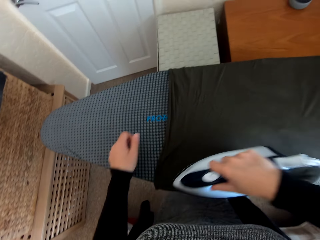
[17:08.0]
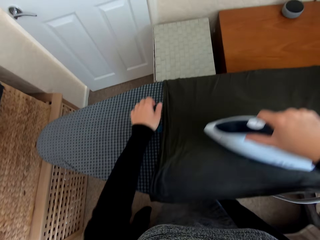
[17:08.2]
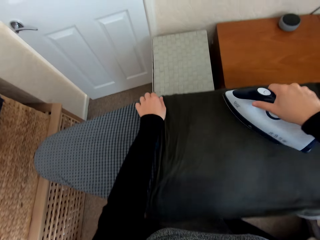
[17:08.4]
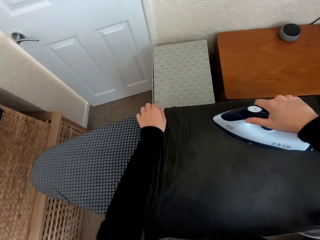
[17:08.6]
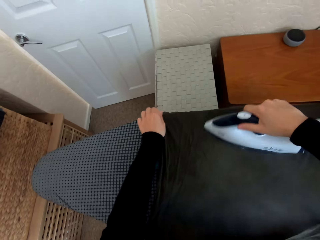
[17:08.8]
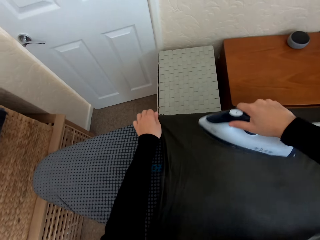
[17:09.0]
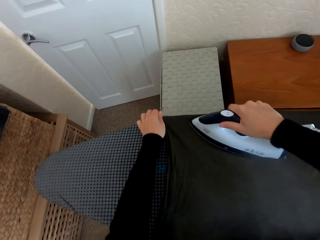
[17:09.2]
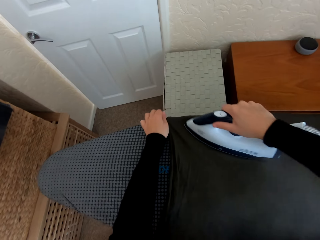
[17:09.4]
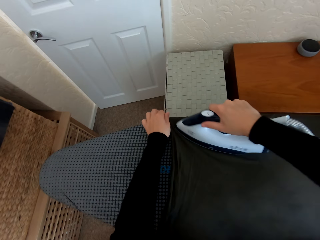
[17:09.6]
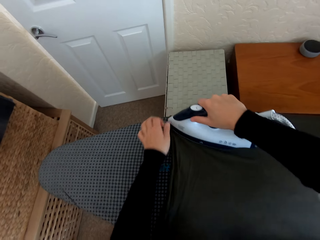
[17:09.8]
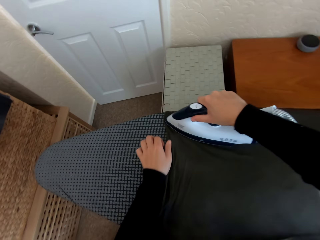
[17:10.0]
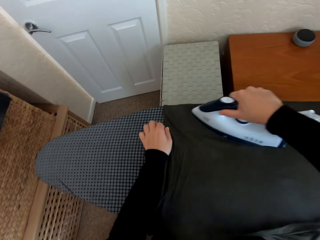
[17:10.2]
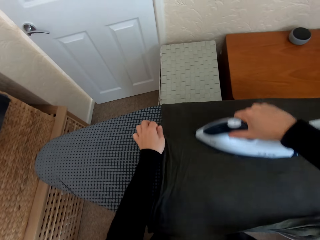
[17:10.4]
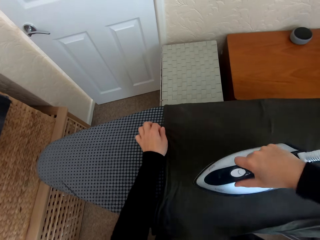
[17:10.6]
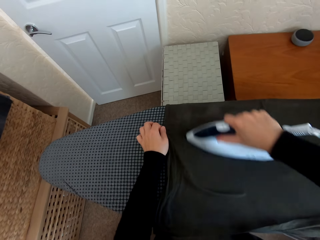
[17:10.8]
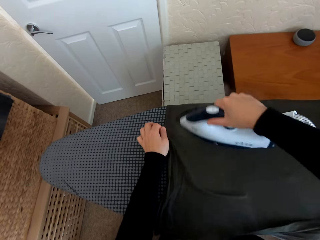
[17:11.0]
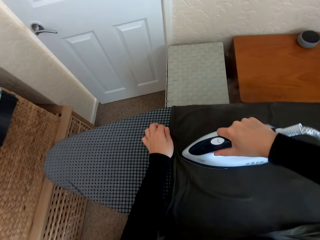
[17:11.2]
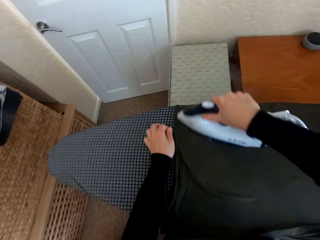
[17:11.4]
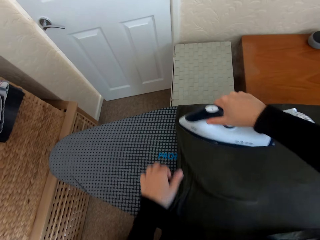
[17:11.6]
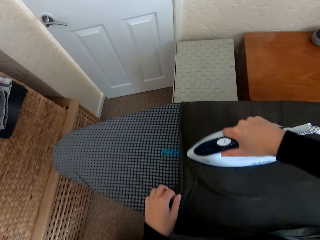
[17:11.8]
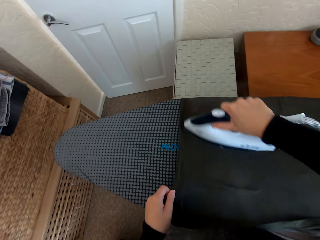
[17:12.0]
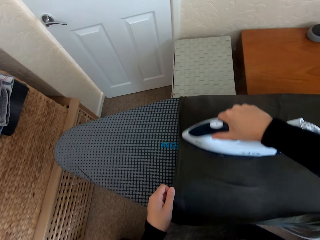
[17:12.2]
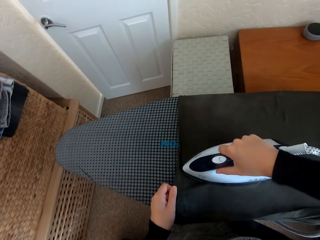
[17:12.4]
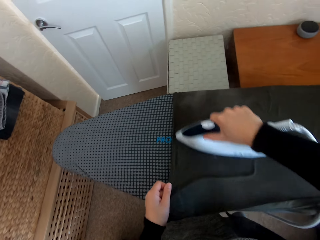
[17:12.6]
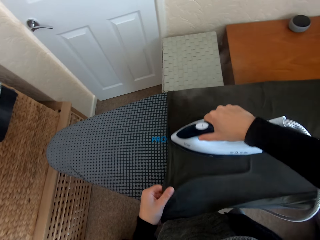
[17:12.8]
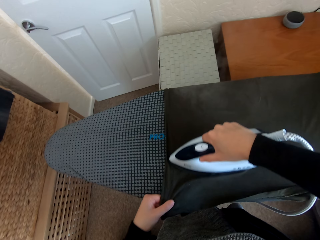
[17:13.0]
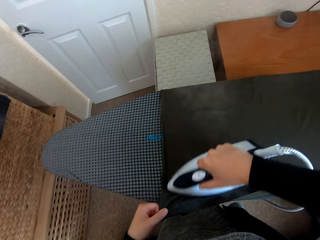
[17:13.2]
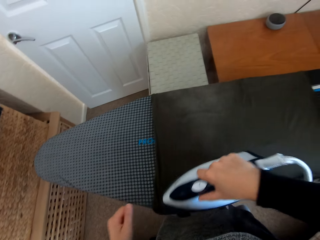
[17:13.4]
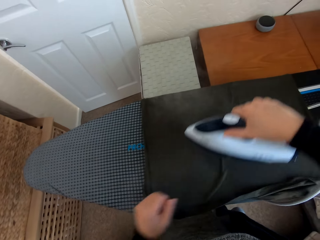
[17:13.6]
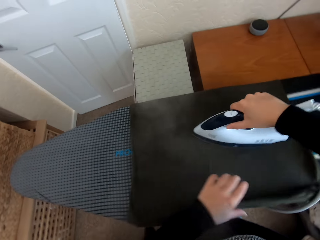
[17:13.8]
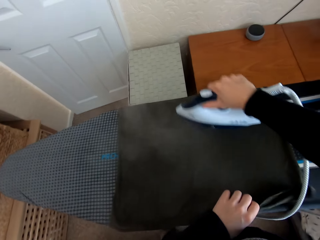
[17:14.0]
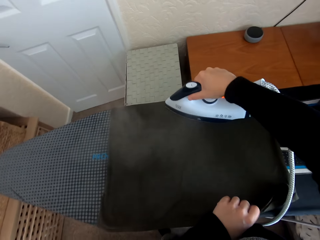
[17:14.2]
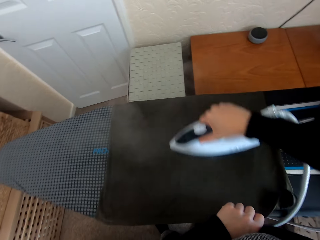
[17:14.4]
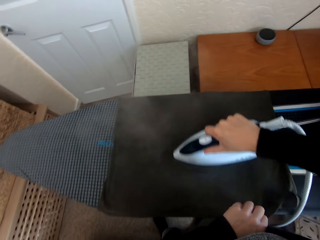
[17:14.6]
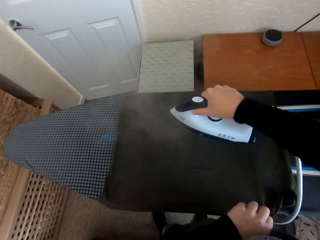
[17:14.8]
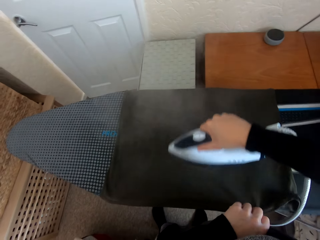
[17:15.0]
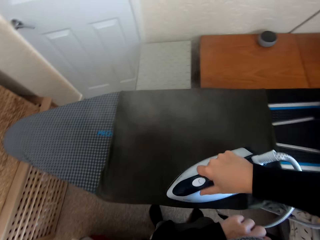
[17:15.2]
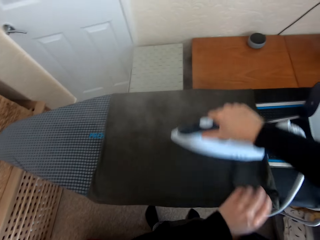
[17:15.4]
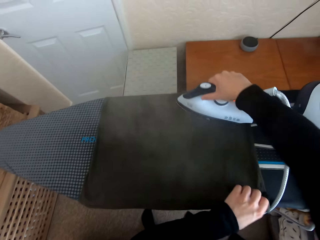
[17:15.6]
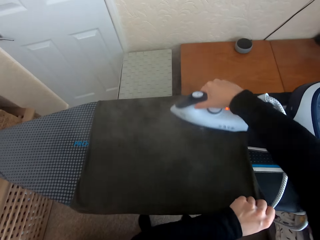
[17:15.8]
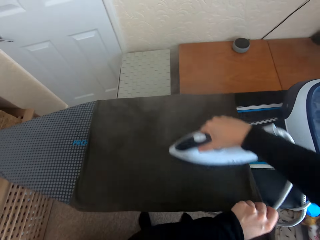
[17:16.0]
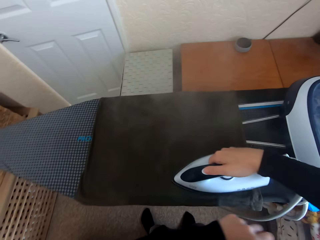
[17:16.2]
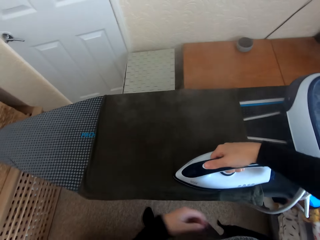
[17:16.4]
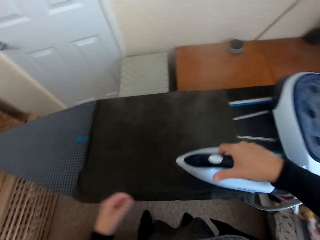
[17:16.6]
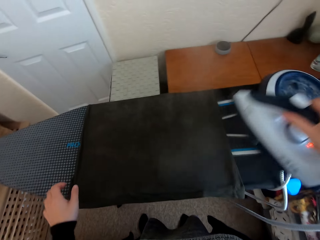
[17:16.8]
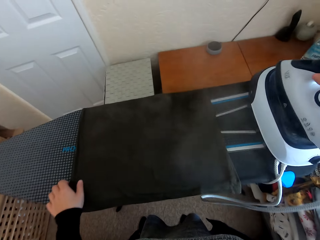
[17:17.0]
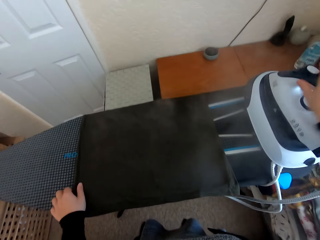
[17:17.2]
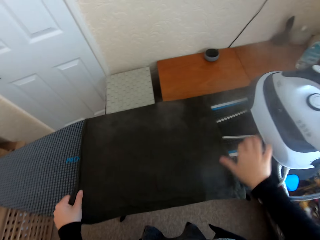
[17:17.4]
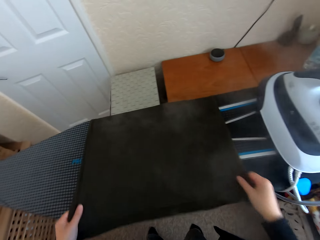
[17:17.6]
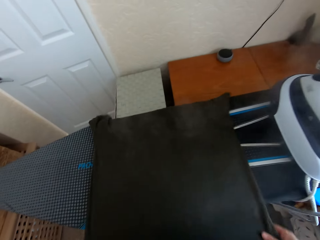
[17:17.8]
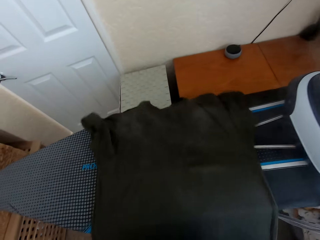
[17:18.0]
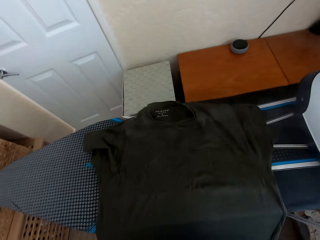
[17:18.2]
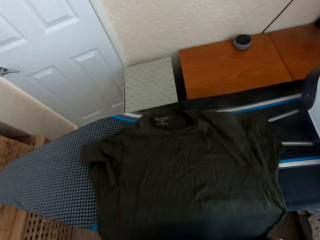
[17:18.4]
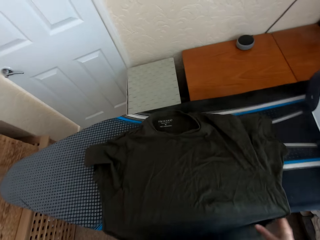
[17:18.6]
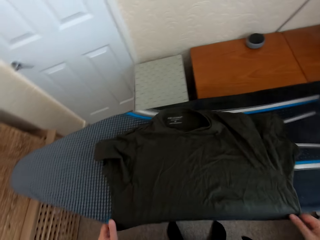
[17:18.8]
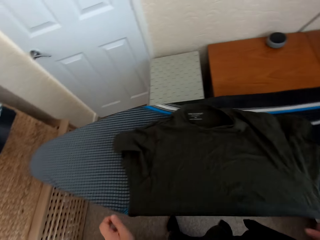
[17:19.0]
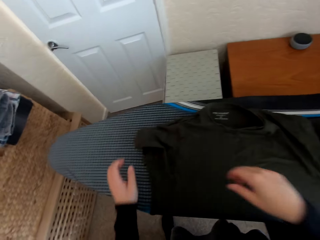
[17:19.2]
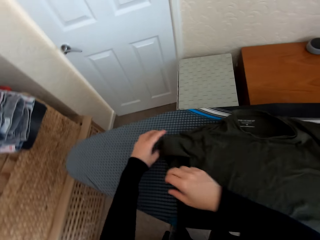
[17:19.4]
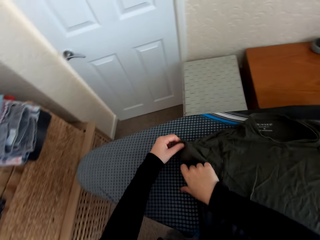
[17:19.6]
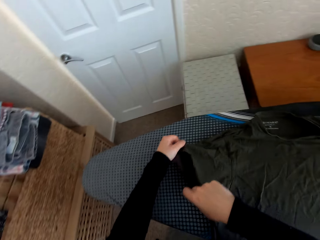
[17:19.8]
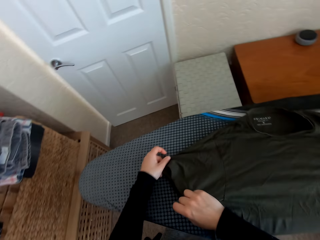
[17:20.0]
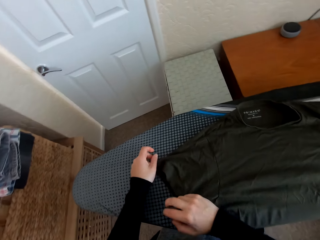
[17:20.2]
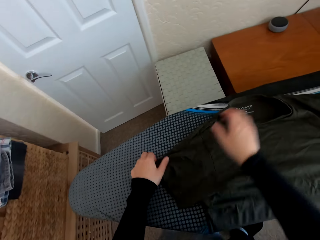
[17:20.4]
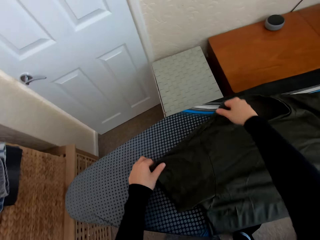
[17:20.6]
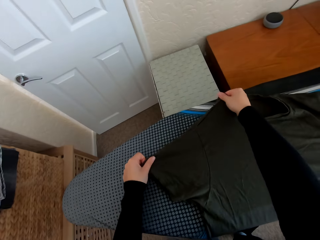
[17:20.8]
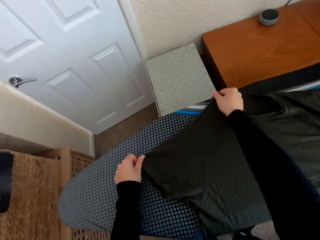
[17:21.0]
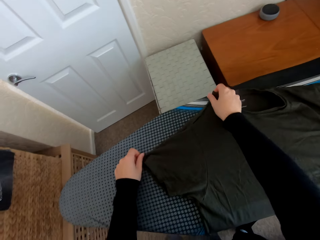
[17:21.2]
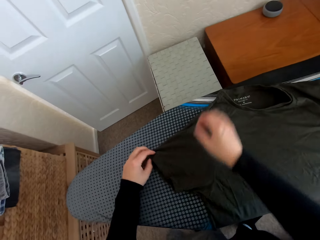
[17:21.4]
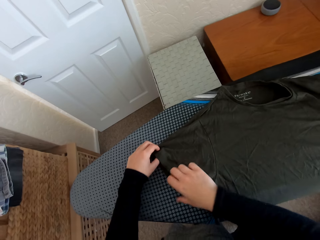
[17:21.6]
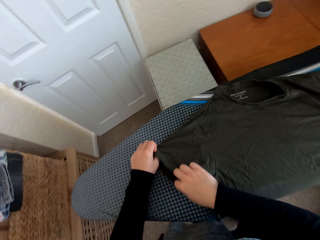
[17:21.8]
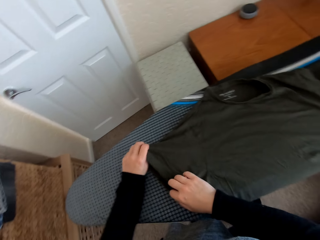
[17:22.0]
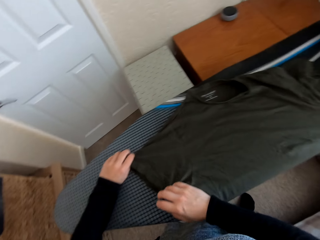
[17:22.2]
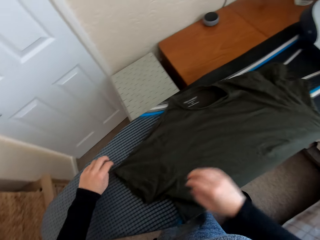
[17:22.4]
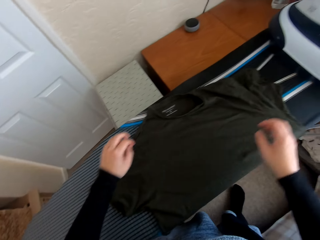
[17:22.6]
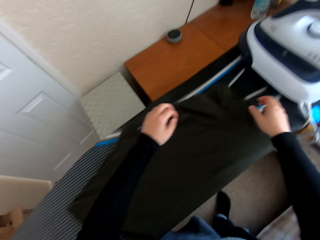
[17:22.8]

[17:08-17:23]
The camera wearer regulates the iron box. They put the iron box on the Brabantia iron board hanger. They move the t-shirt on the Brabantia iron board.

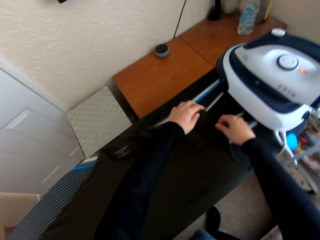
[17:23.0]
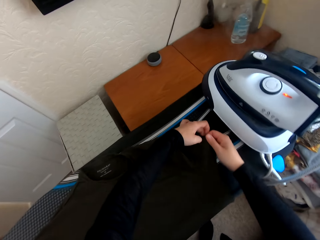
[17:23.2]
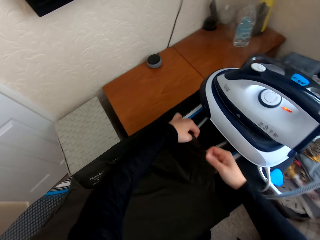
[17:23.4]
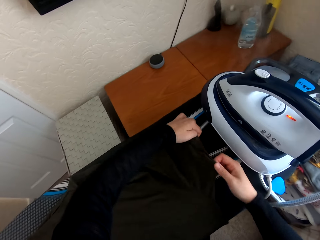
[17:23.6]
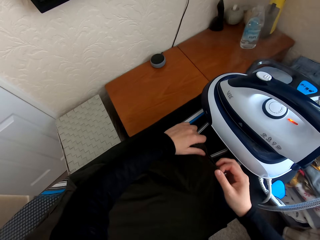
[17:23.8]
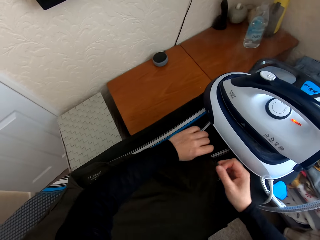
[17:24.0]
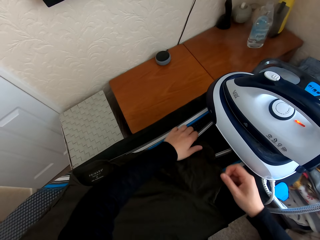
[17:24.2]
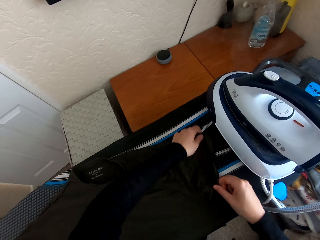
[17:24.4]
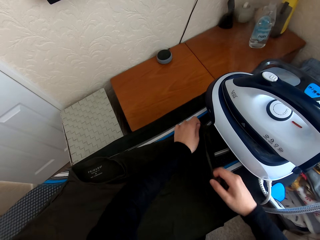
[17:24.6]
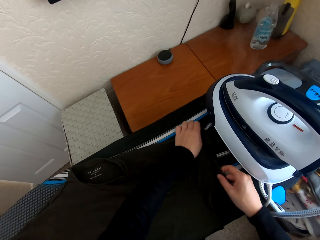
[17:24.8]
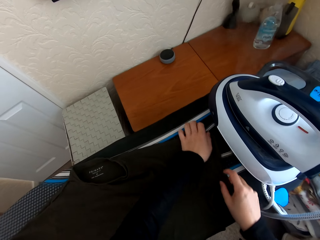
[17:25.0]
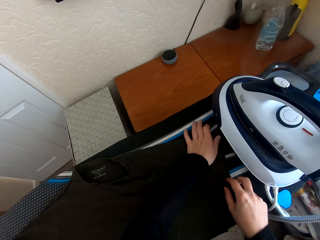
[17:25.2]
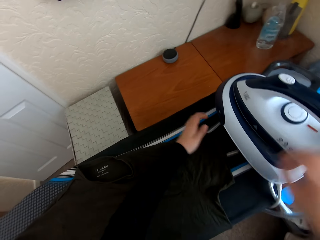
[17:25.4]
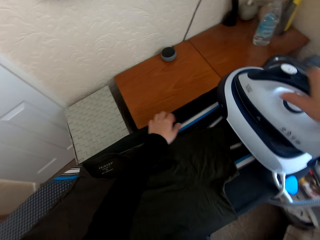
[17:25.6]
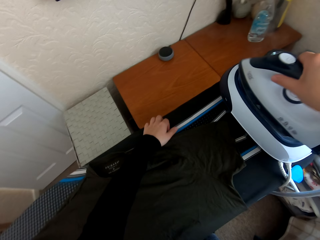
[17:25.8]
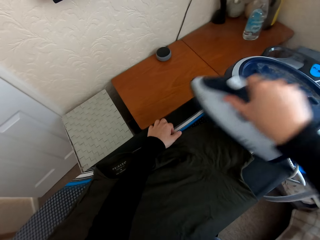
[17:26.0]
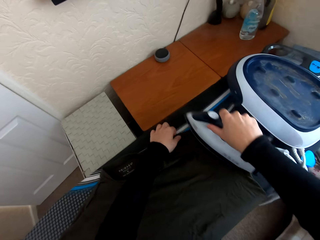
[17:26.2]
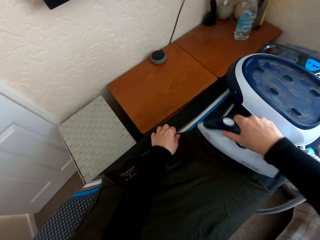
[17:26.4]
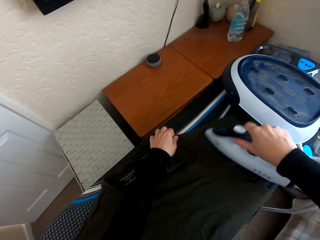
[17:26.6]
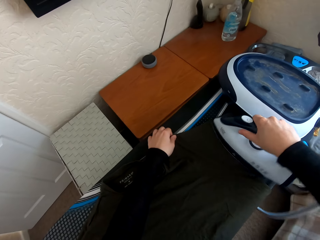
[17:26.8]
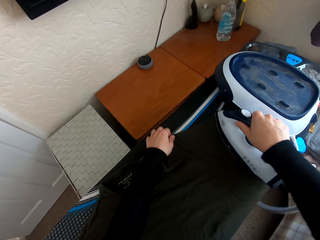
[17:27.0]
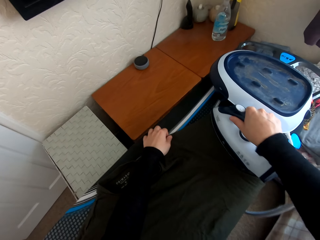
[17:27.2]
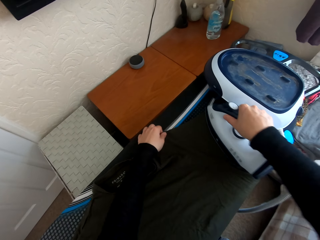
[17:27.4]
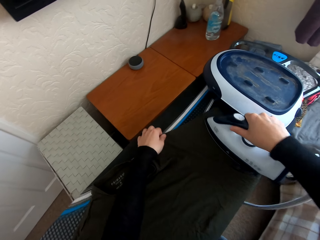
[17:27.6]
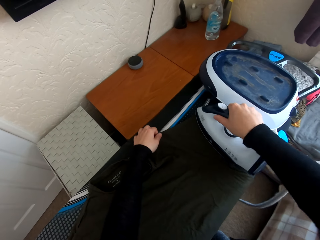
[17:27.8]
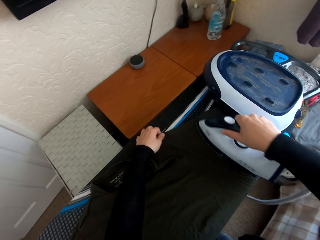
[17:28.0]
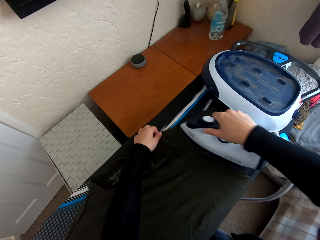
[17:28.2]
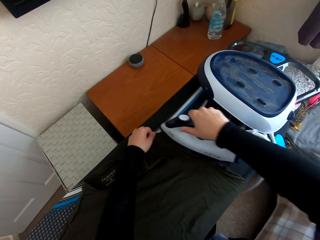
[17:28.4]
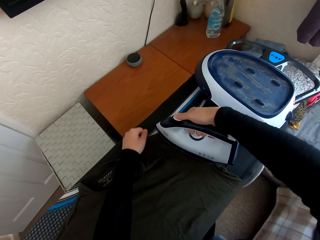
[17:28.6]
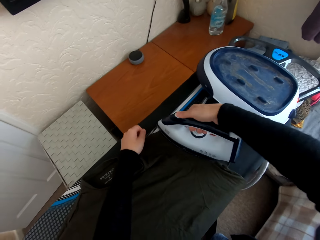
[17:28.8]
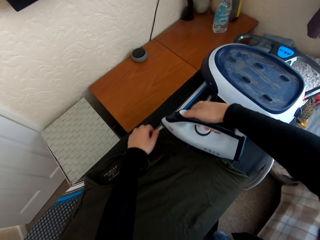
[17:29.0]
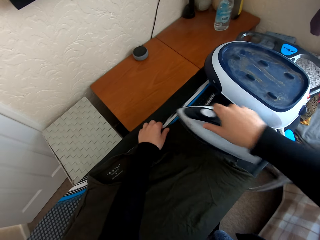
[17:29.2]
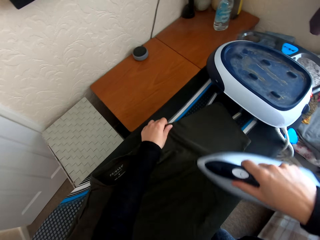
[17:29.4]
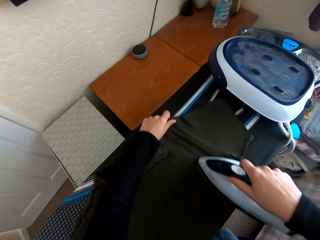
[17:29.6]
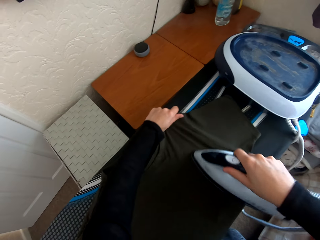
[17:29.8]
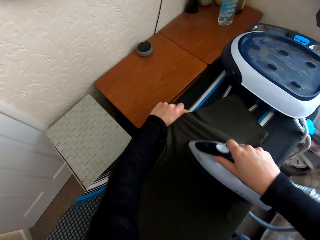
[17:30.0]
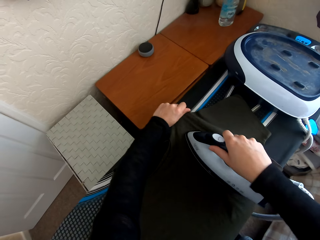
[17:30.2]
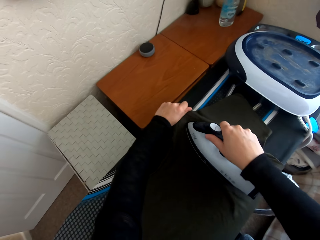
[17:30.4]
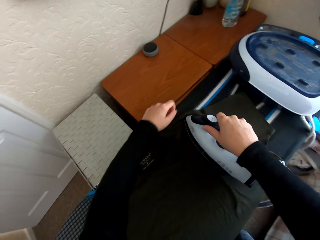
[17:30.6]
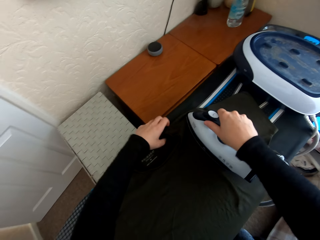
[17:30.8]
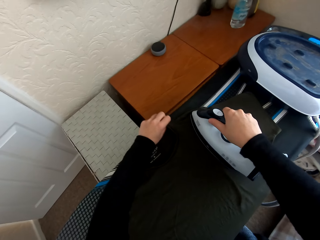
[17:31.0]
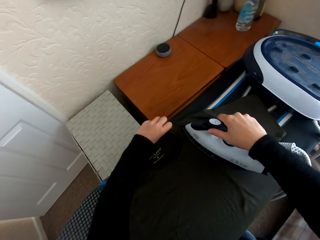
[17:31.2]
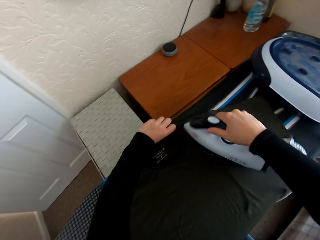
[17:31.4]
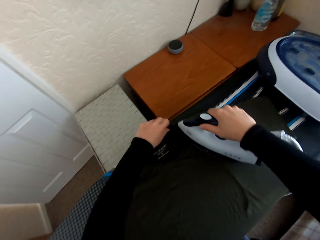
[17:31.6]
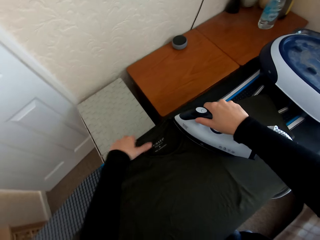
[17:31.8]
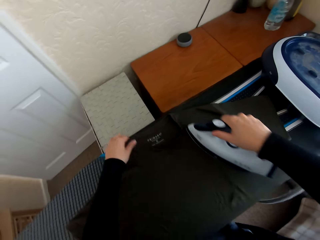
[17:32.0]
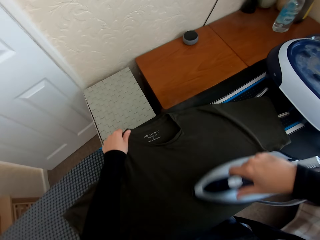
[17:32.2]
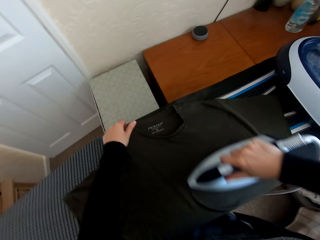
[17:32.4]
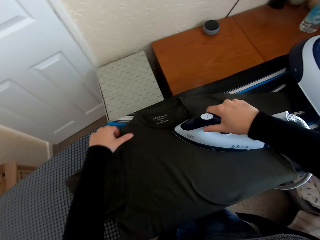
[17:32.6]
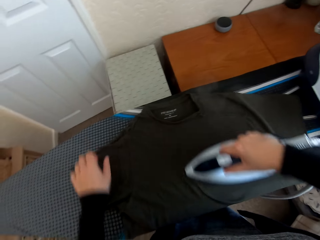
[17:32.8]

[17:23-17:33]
The camera wearer picks the iron box from the Brabantia iron board hanger. They iron the t-shirt on the Brabantia iron board with the iron box. They regulate the iron box. They iron the cloth with the iron box.
